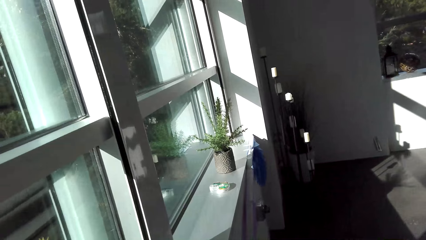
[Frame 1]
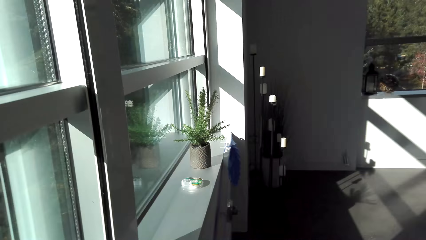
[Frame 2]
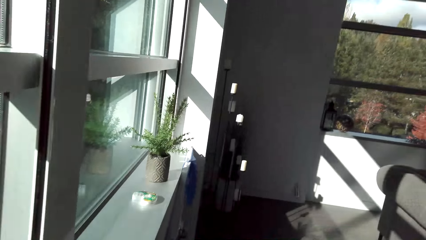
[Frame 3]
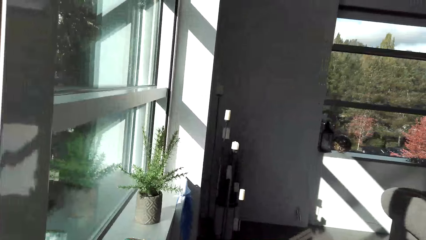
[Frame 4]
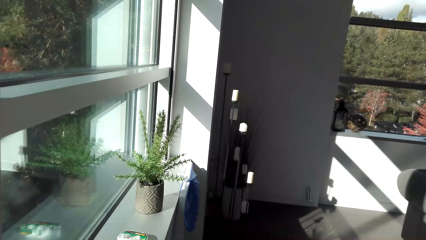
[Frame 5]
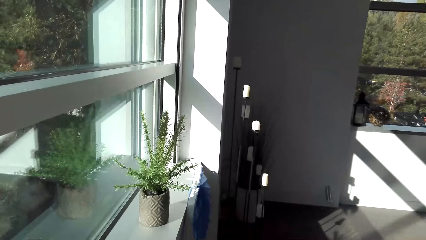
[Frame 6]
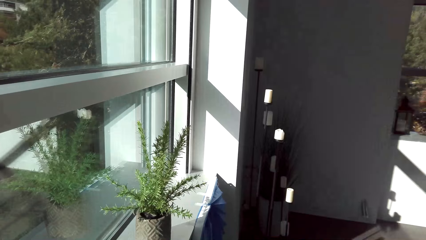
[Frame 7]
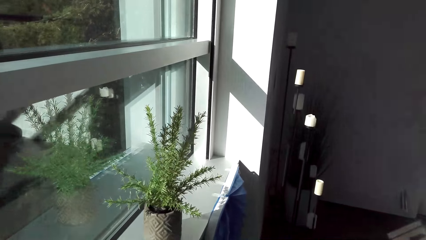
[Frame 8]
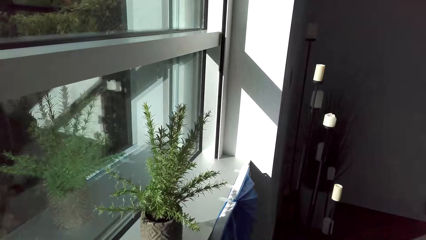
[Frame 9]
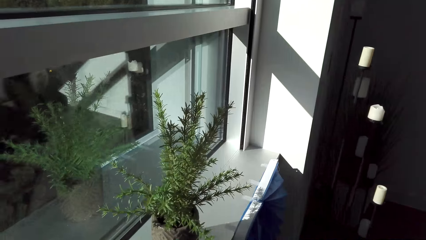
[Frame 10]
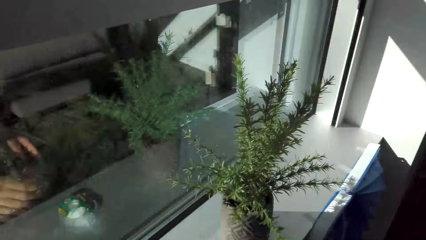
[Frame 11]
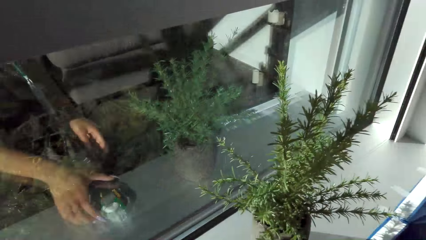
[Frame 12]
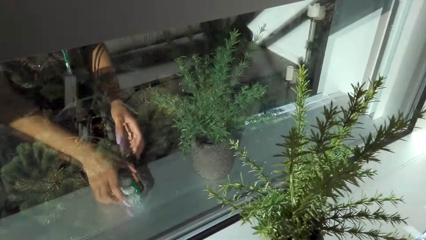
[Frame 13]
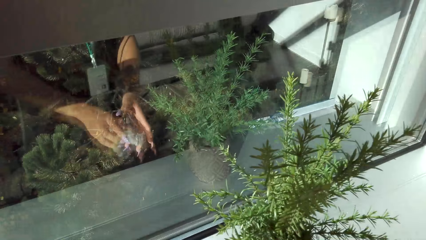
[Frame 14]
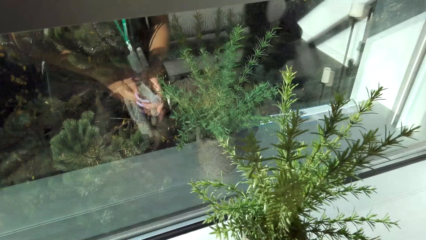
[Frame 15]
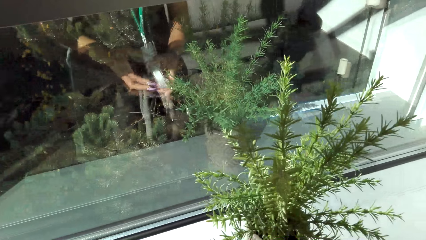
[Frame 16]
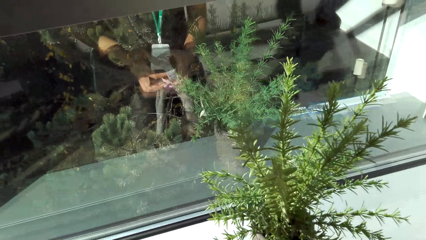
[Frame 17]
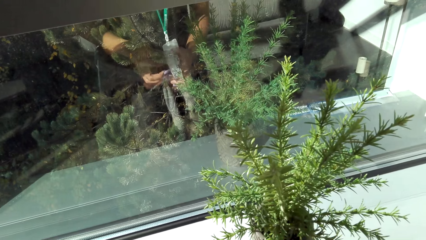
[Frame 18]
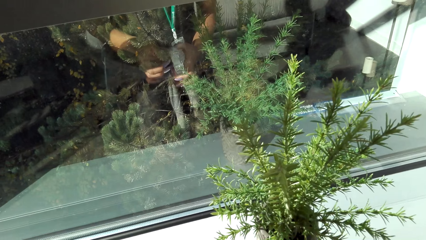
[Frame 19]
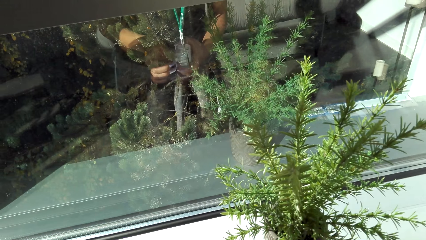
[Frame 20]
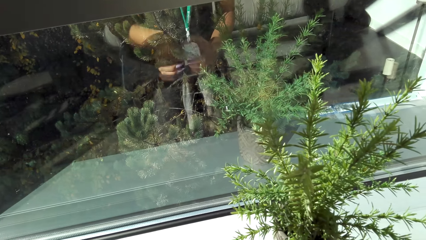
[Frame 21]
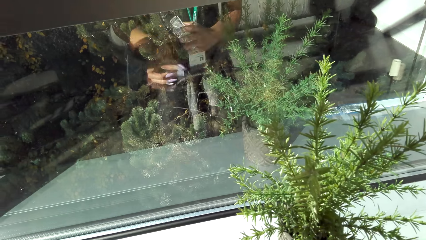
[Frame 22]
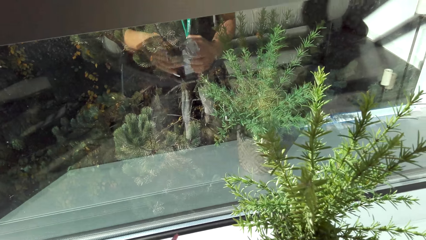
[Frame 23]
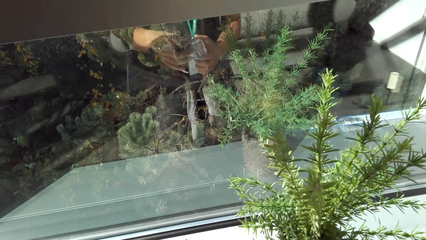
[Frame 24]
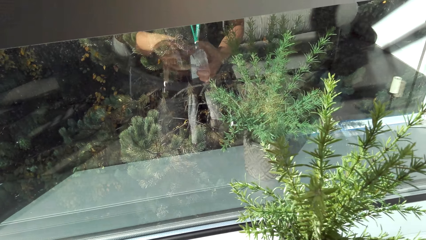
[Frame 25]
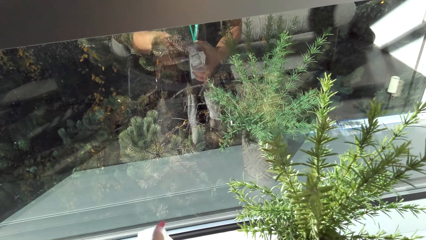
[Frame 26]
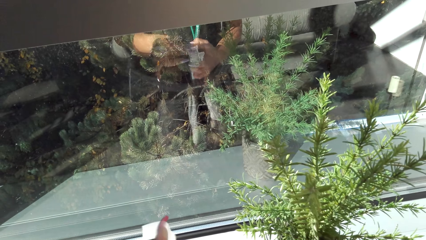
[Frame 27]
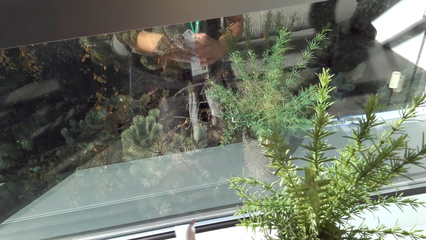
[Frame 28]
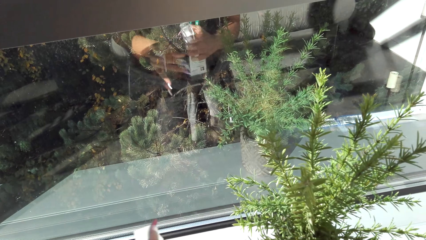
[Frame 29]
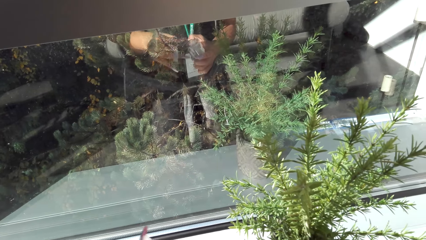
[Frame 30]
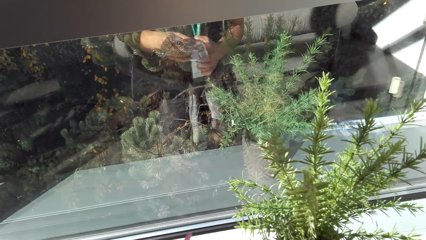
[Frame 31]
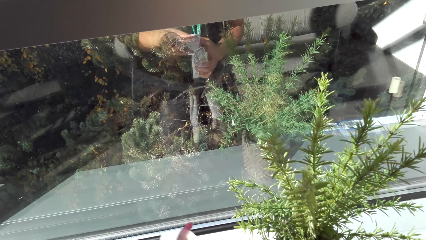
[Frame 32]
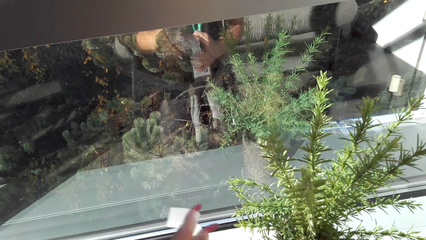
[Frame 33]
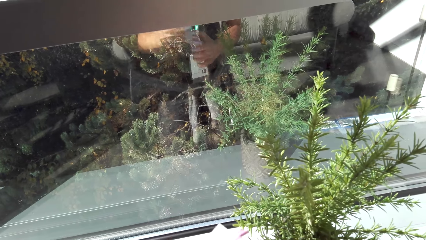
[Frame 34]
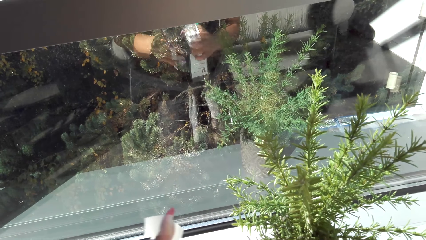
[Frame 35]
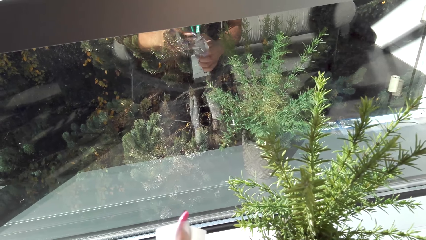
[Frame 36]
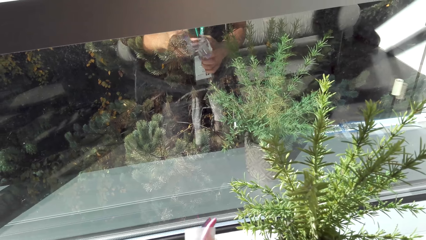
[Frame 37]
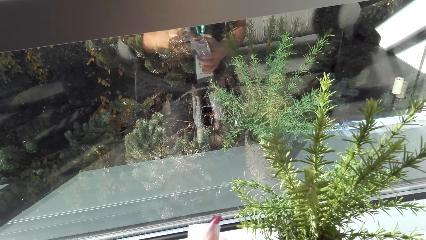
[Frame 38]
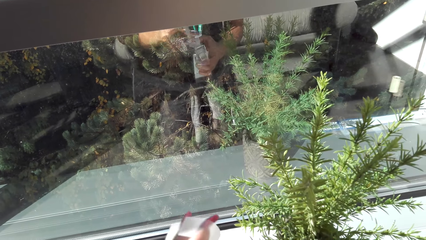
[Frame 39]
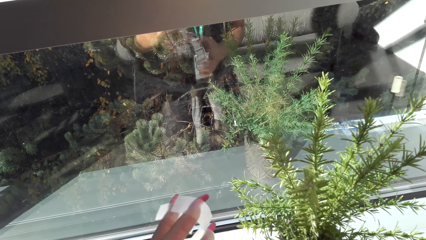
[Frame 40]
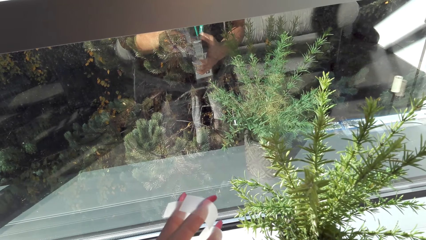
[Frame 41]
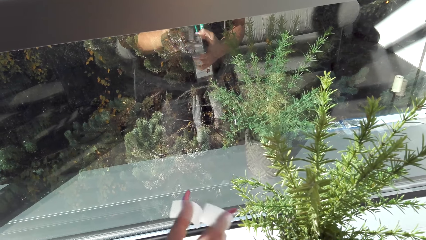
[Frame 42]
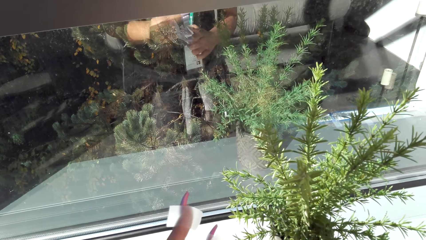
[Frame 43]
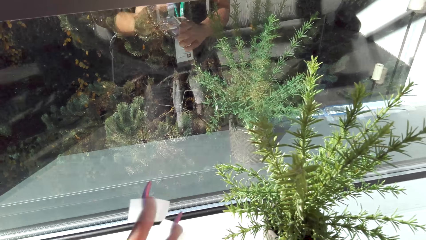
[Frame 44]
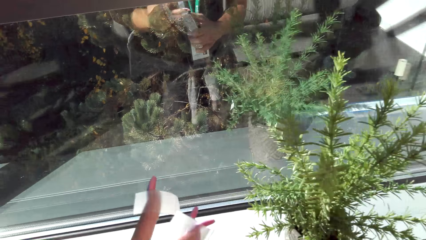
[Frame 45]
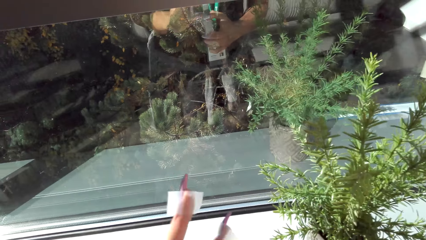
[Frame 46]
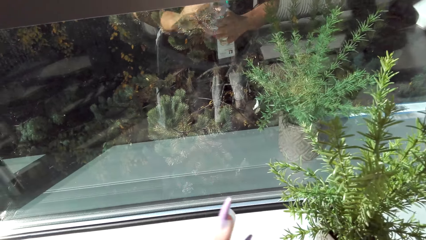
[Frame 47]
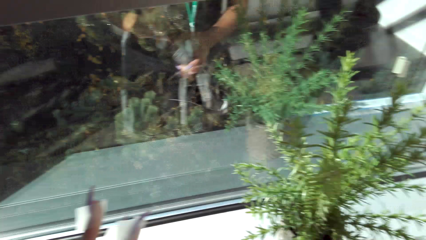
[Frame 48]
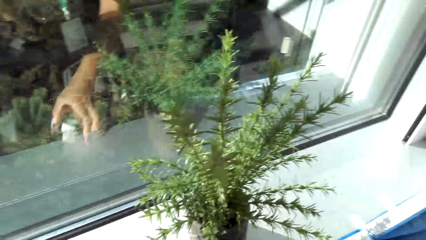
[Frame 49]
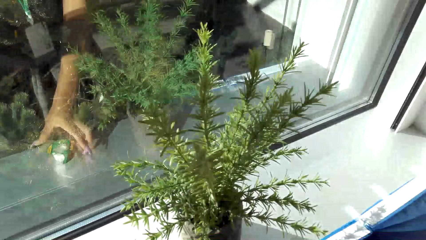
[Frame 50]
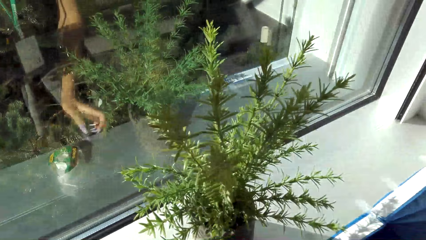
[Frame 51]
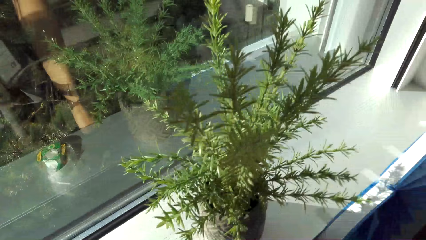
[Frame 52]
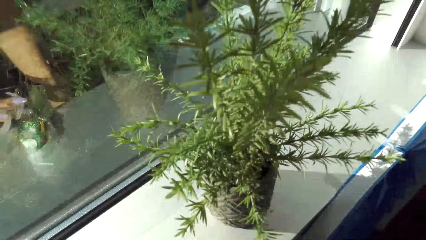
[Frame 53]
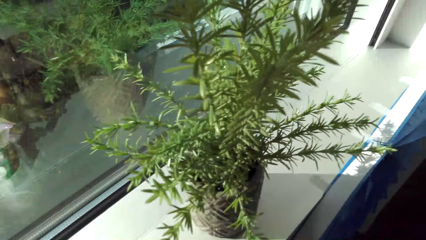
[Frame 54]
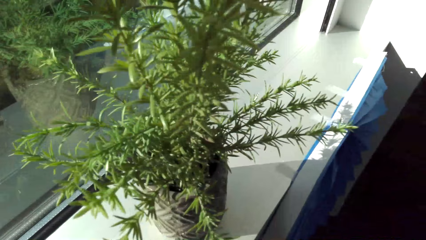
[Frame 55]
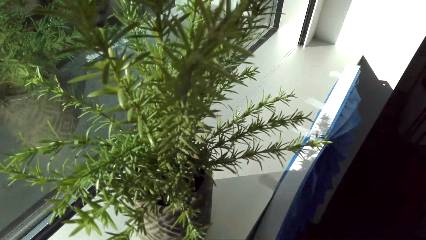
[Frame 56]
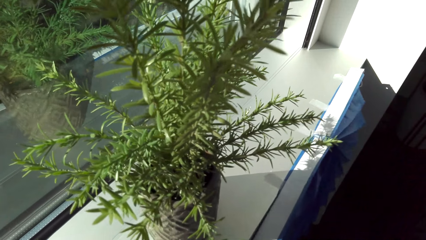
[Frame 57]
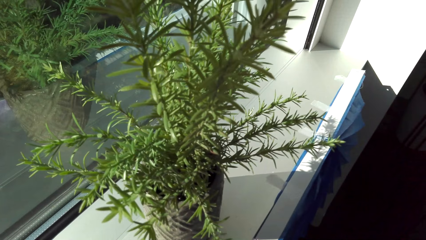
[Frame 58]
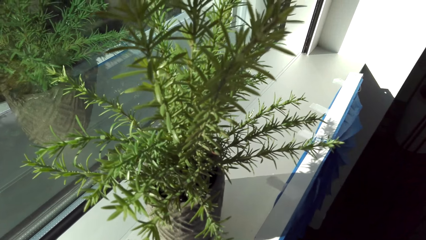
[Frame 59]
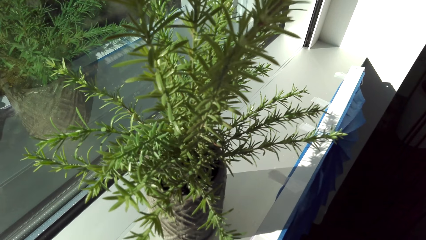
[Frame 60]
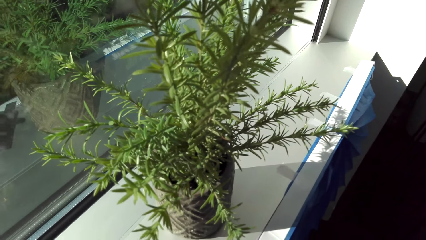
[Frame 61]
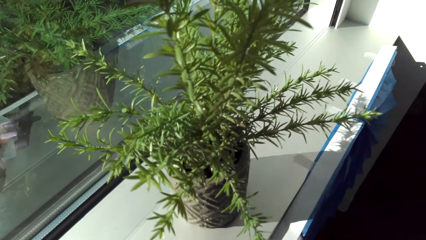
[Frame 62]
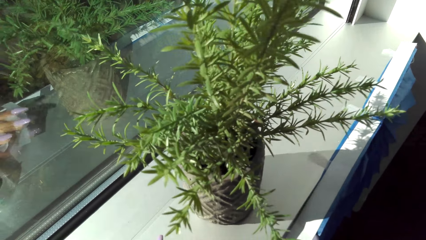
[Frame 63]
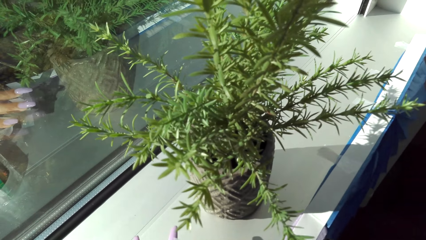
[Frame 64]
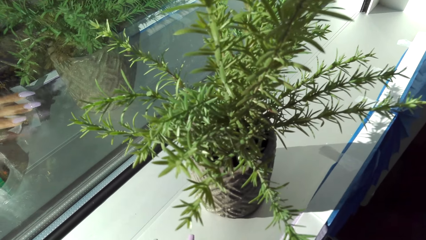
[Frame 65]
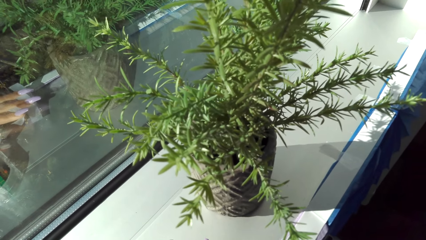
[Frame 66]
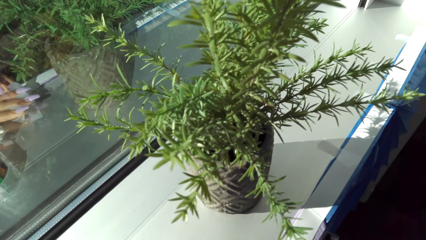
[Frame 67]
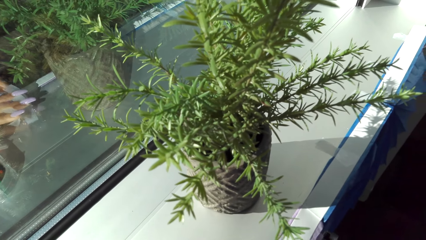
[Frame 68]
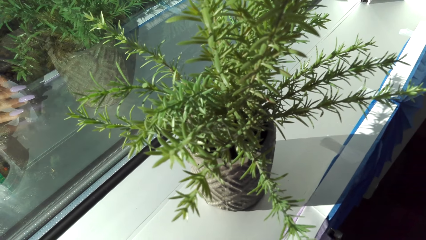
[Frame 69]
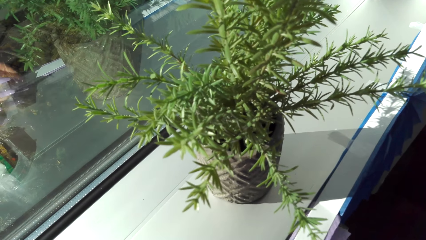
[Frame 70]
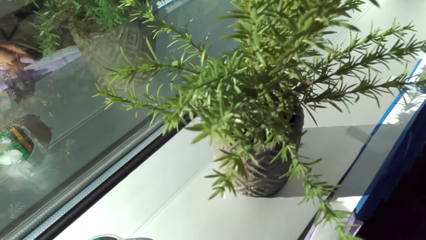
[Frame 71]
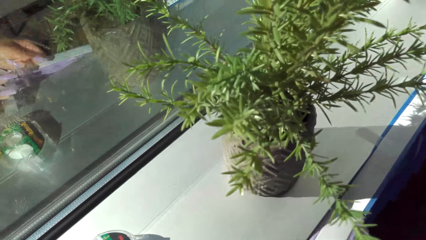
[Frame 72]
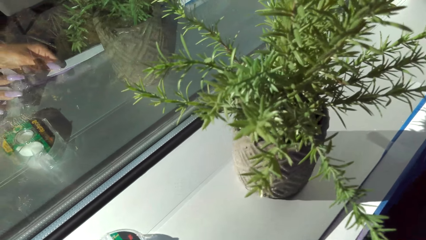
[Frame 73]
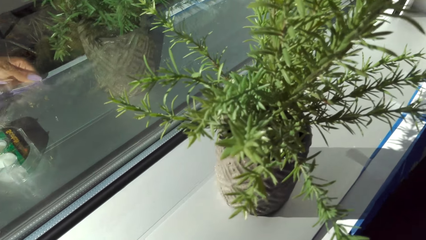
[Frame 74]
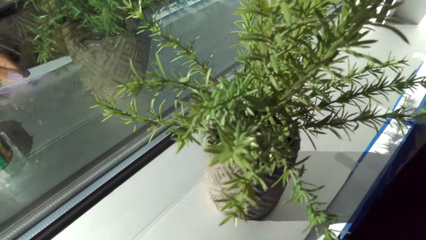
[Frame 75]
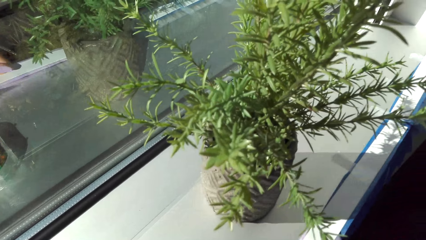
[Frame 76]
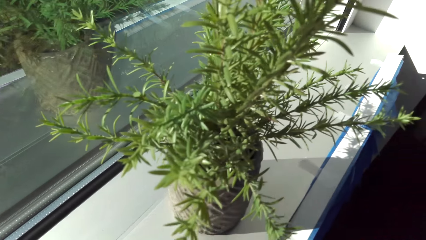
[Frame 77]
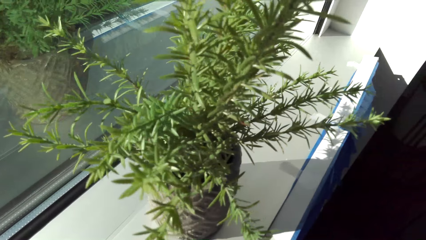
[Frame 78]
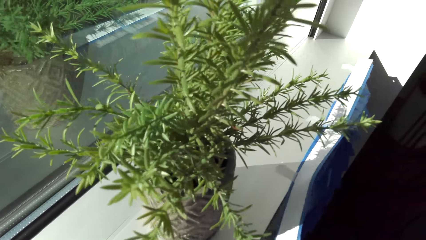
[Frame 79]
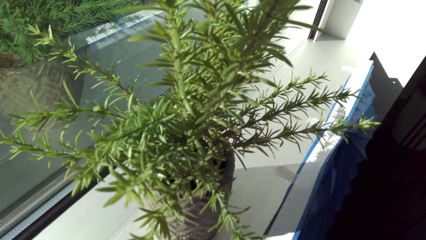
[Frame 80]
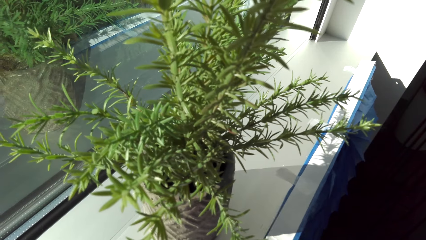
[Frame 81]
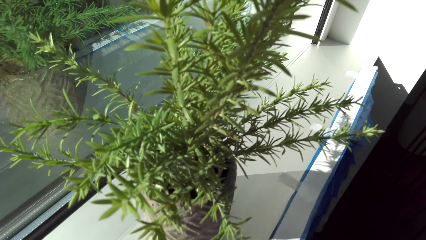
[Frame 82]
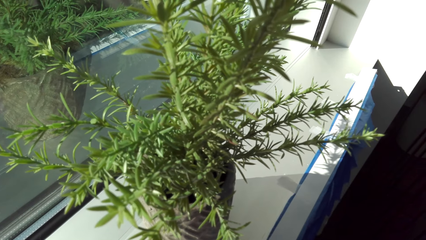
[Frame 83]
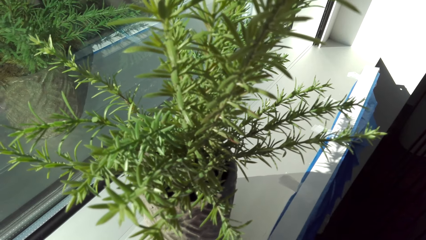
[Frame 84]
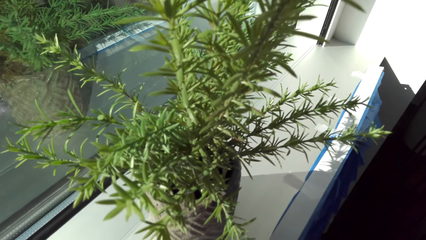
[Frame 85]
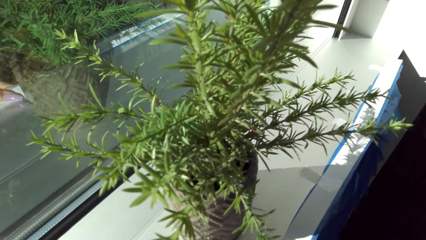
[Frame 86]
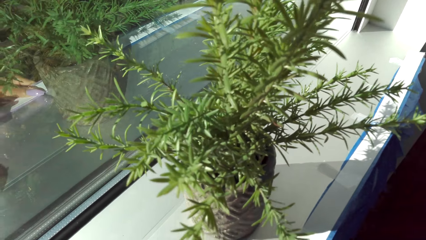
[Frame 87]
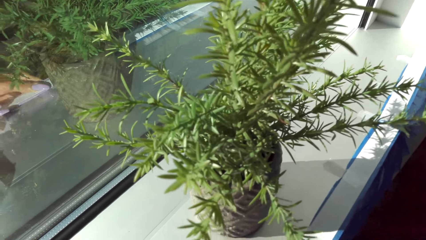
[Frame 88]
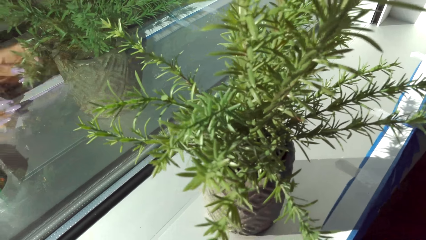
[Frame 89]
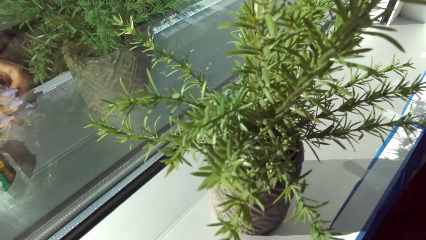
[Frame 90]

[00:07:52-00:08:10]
The camera wearer walks around the room. They put the masking tape on the surface.
